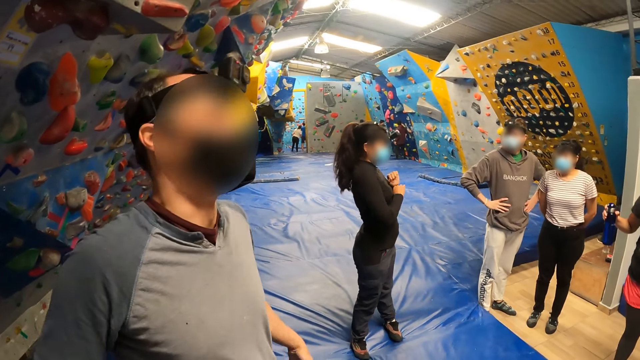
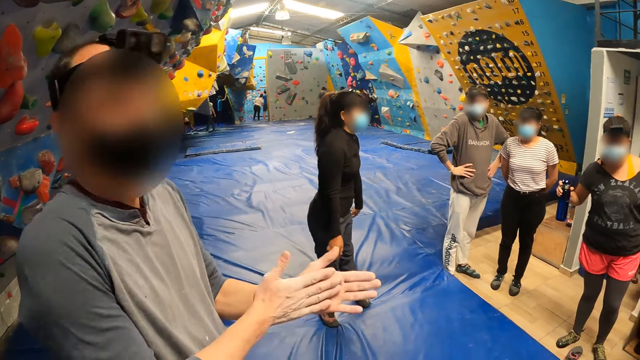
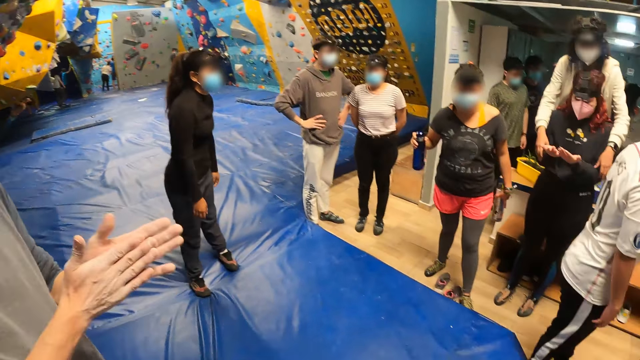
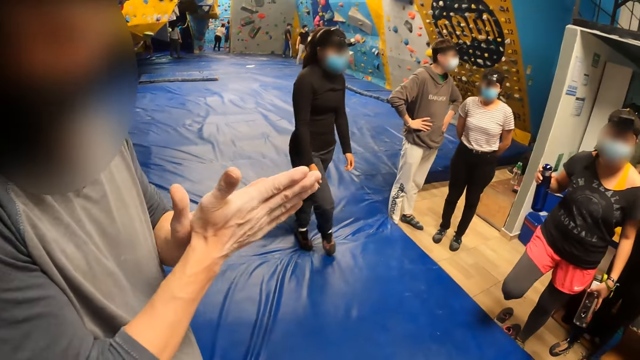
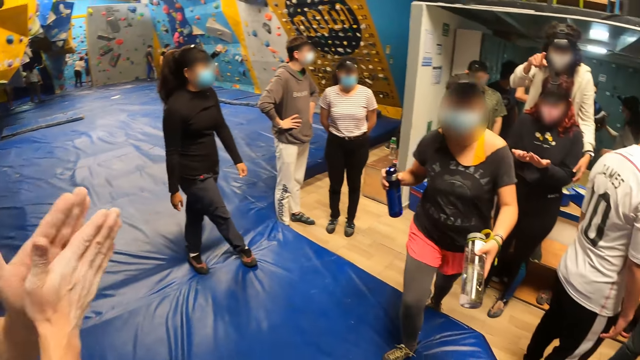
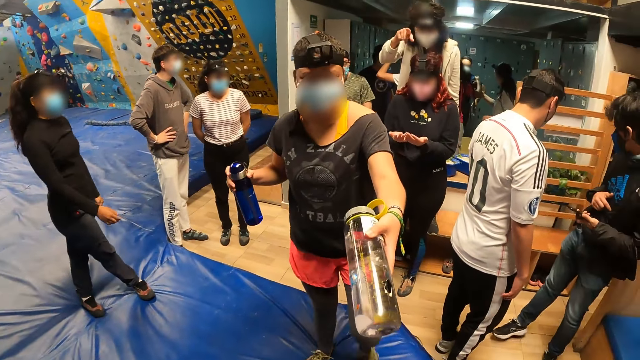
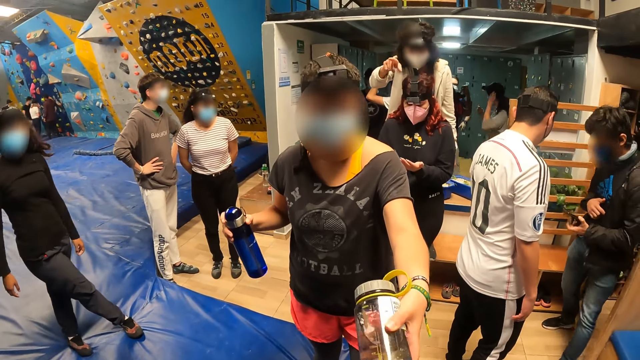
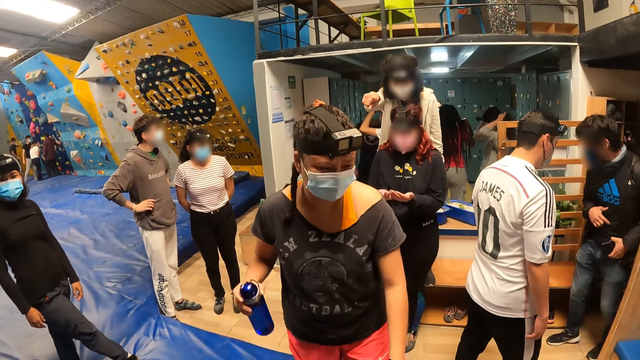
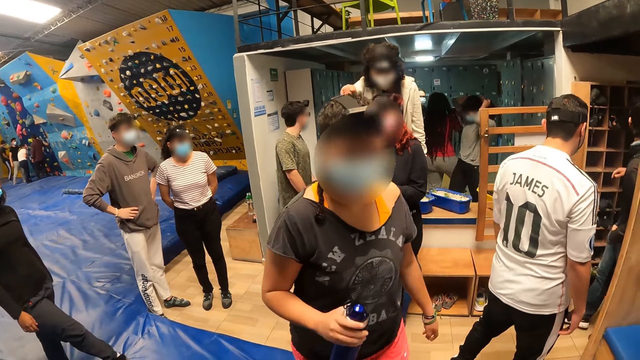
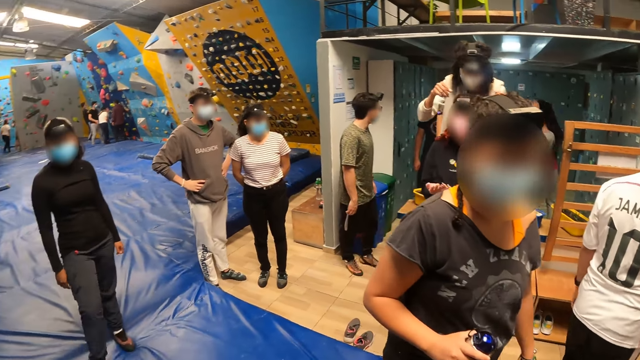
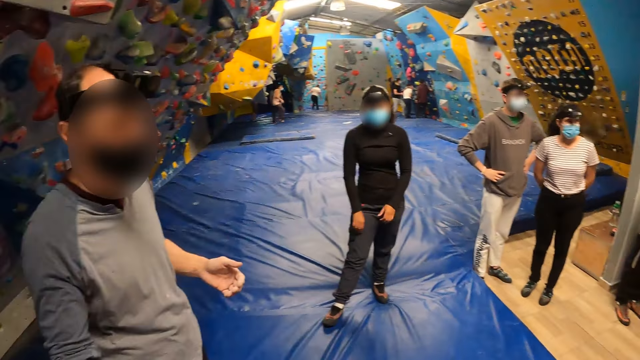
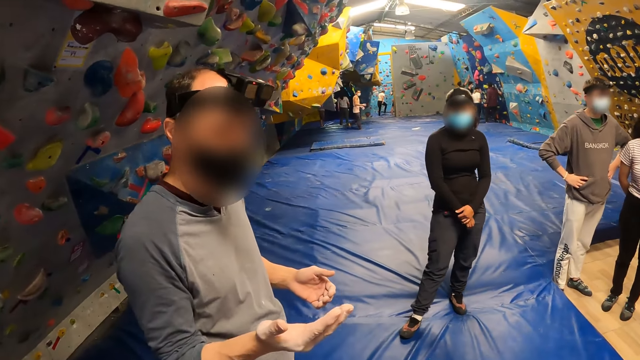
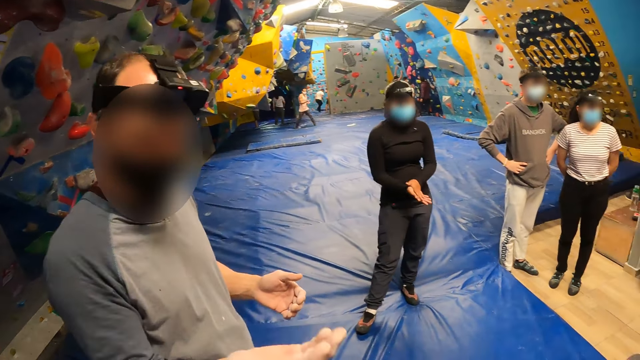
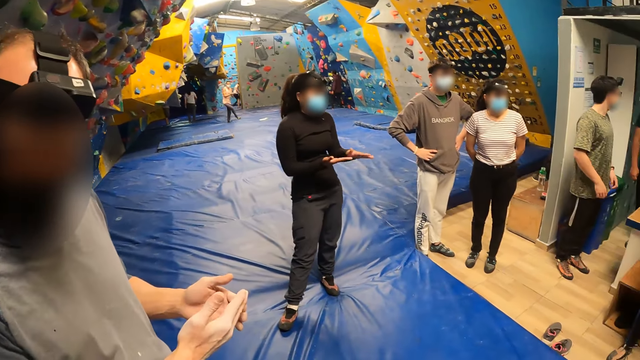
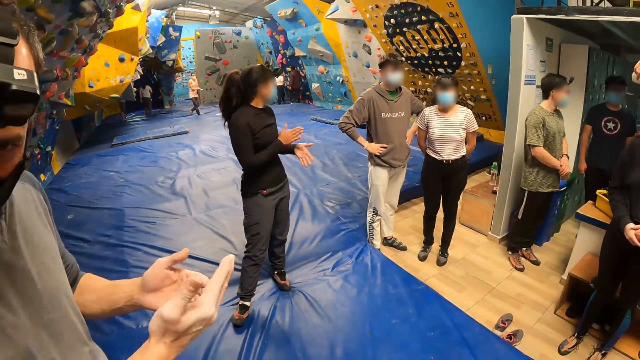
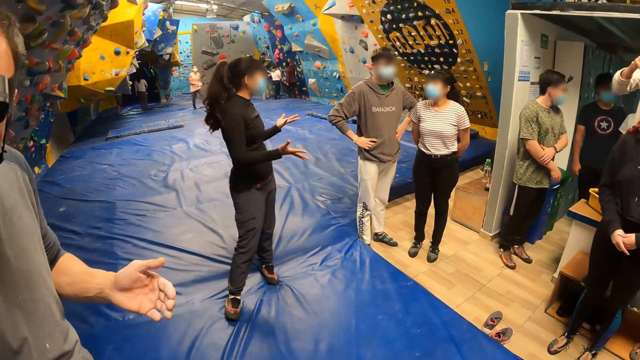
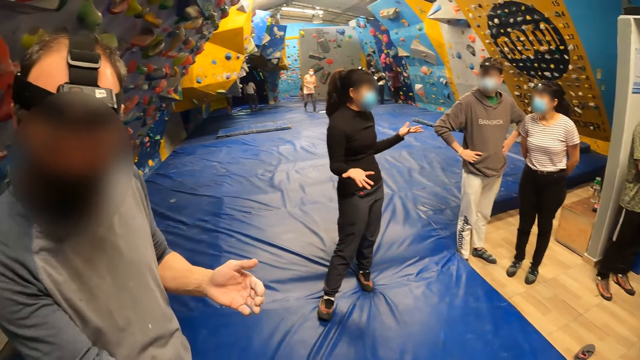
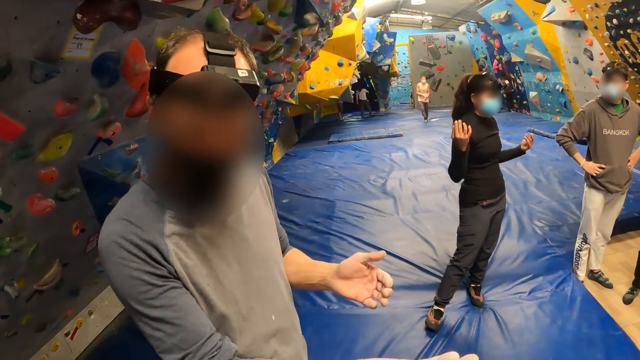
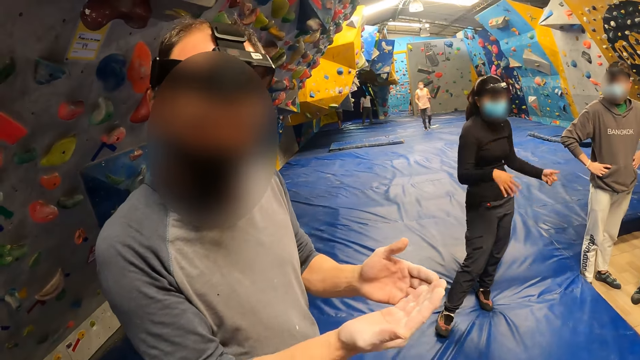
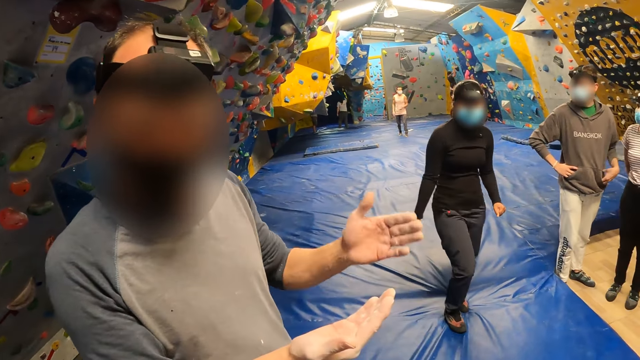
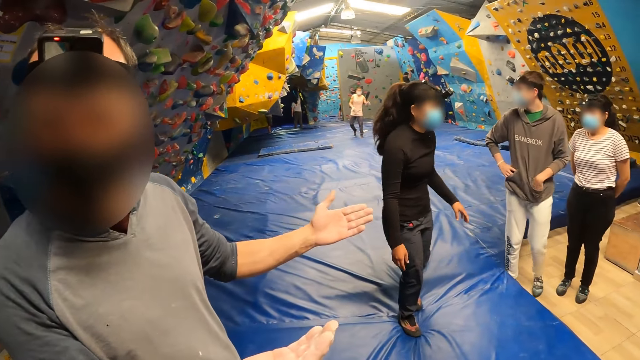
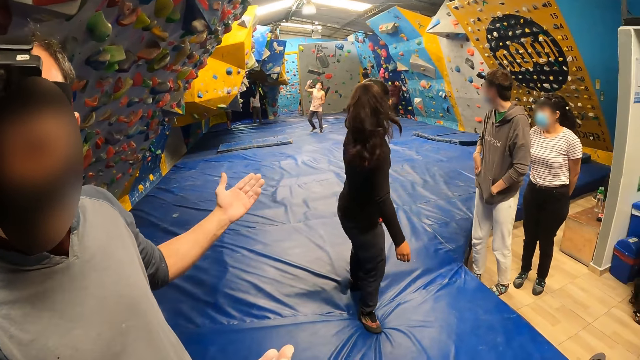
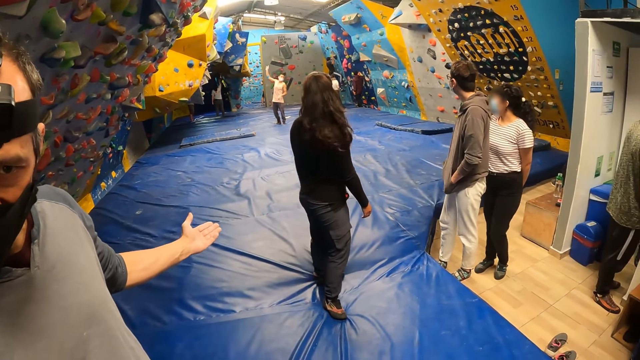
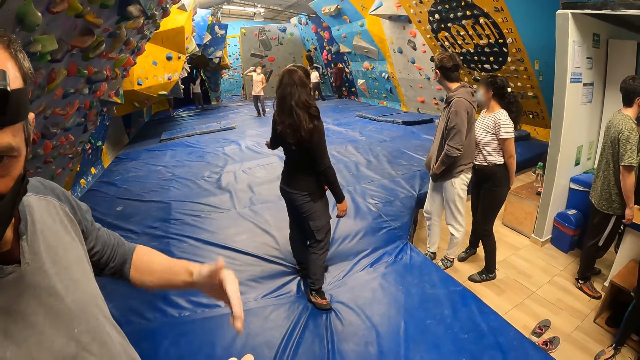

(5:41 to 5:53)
The camera wearer stretches his hand. He drops his hand. A man rubs his hands. A woman gives a water bottle or water can to the camera wearer with her left hand. The camera wearer takes the water can. The woman interacts with the camera wearer. The camera wearer looks around. He interacts with the man. The man stretches his hand, places his hand on the other hand and drops his hand. The man stretches his hands.

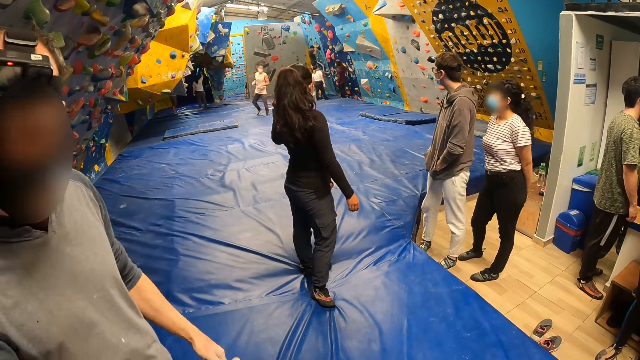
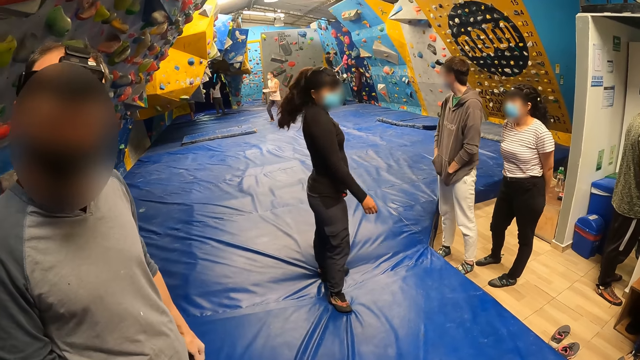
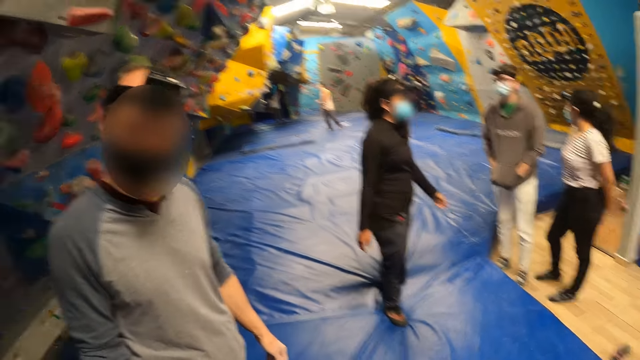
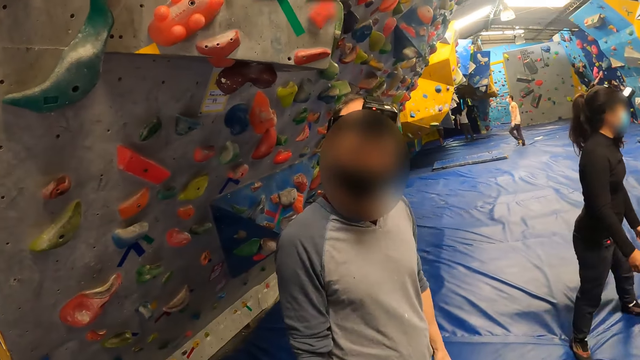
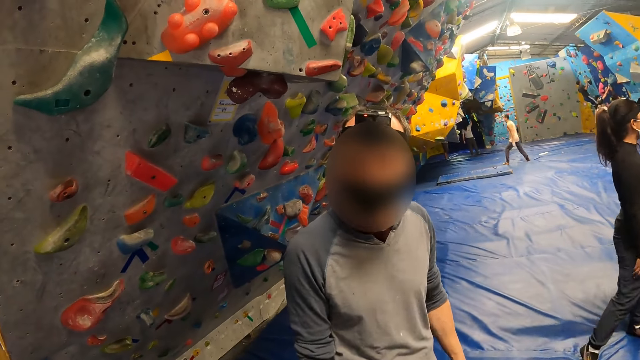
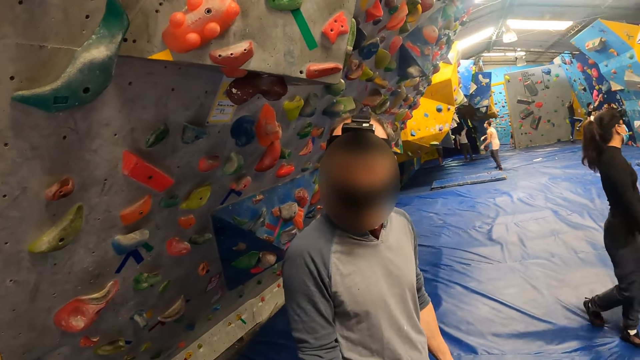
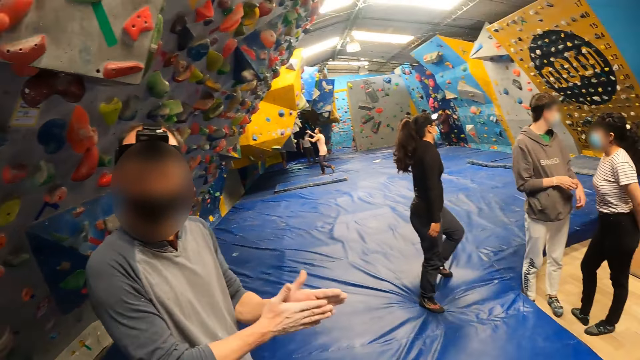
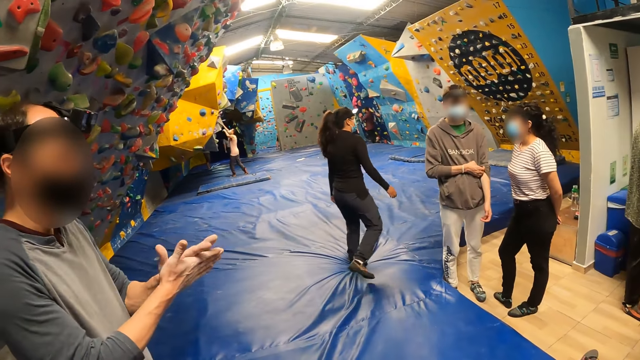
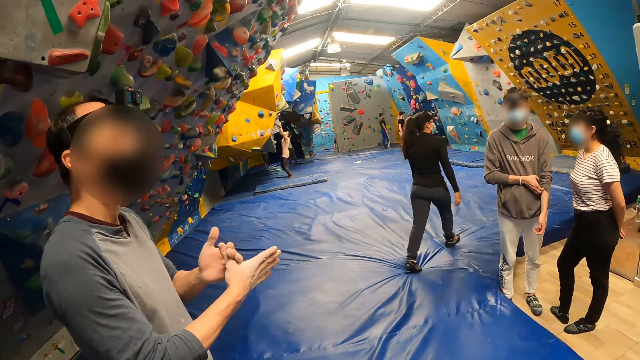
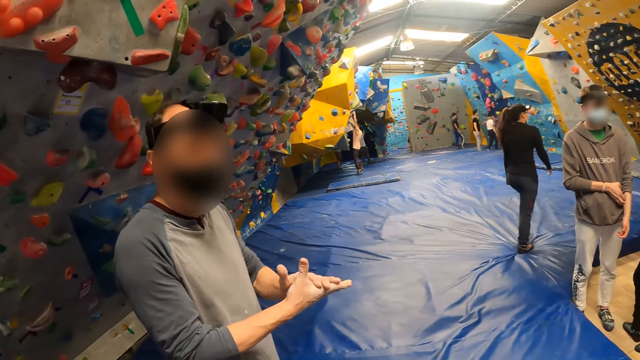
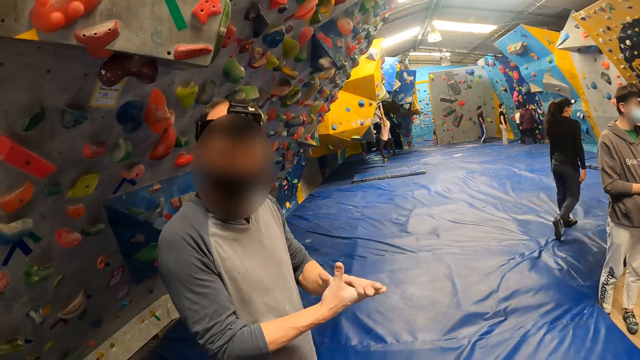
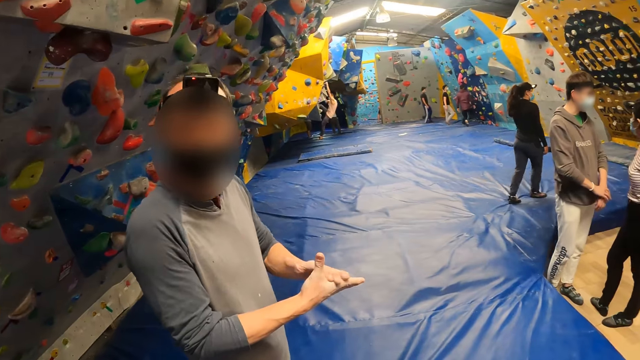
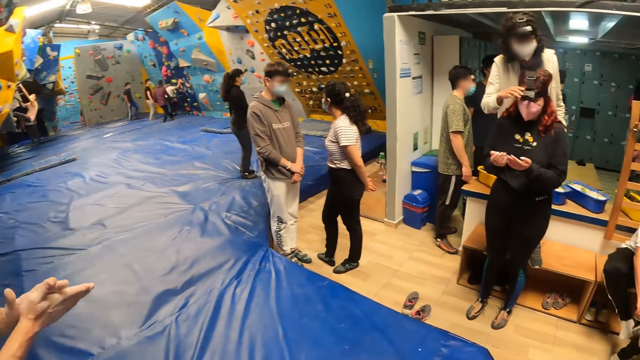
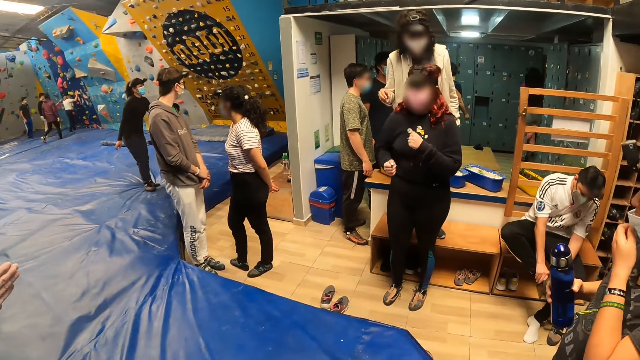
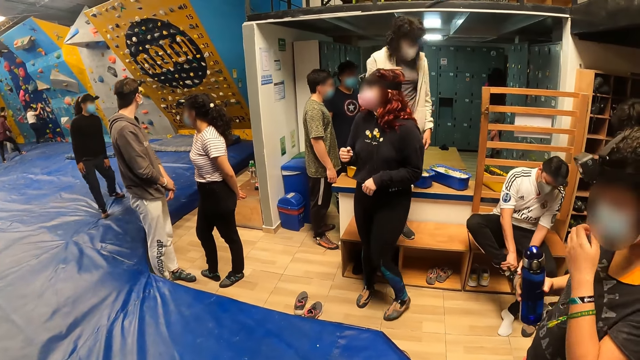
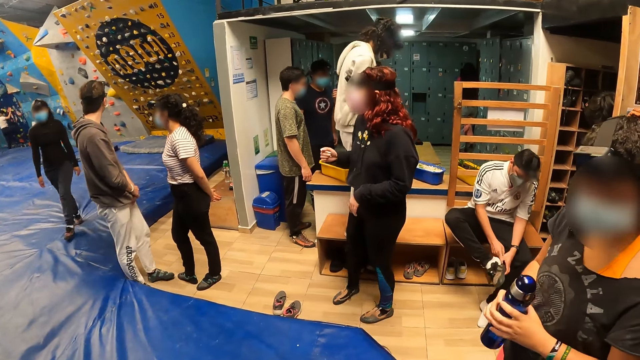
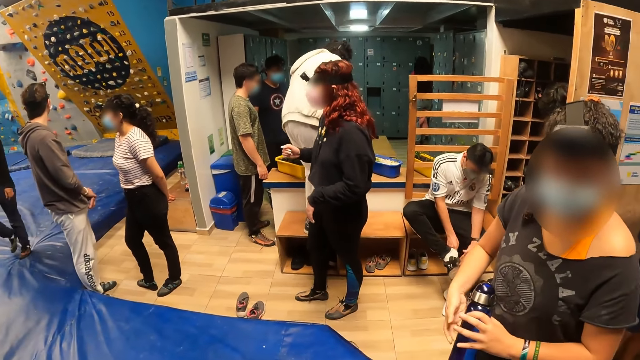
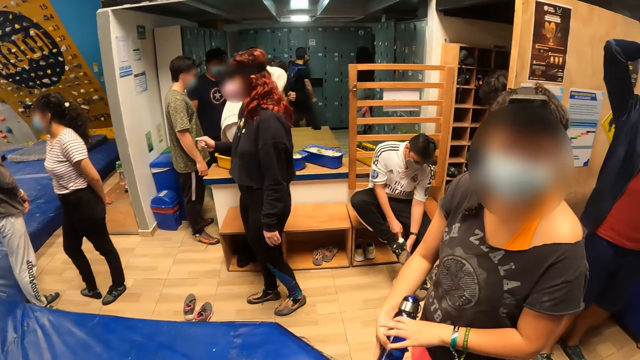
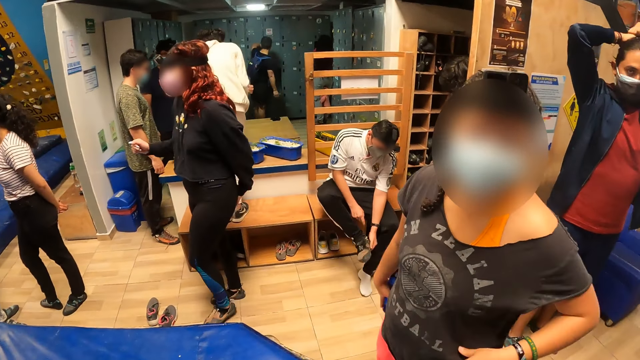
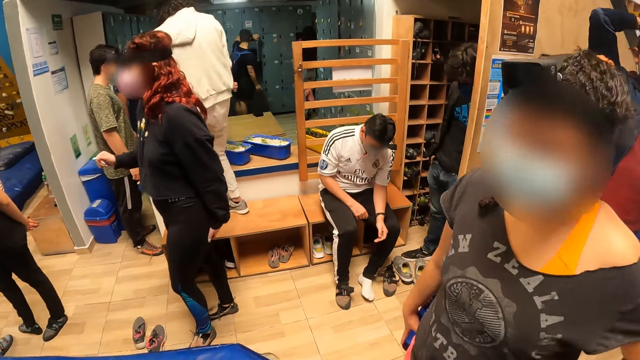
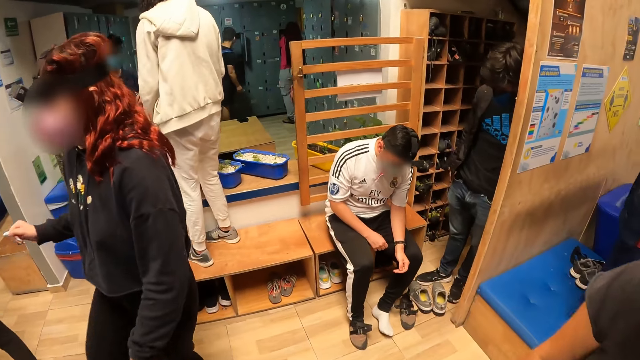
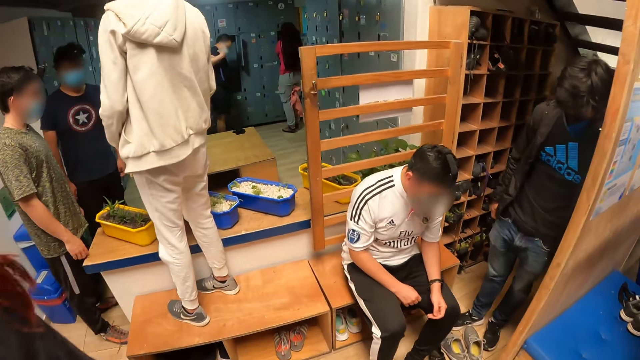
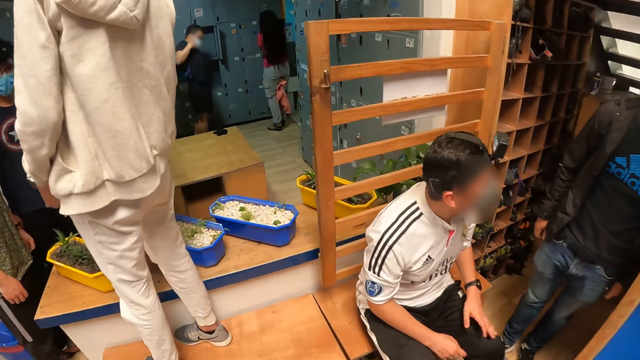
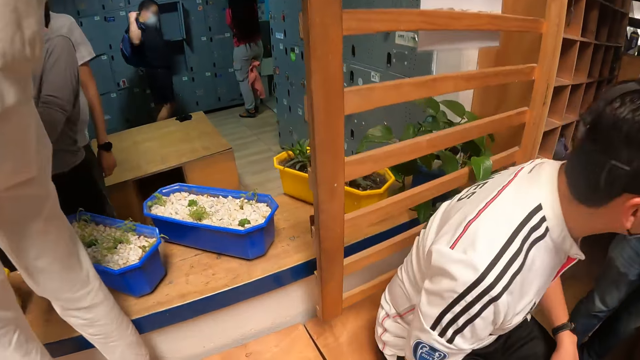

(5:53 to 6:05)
The man drops down his hands. The camera wearer looks around. The man rubs his hands. The camera wearer looks around. The woman interacts with the camera wearer. The camera wearer moves and walks toward a bench.
